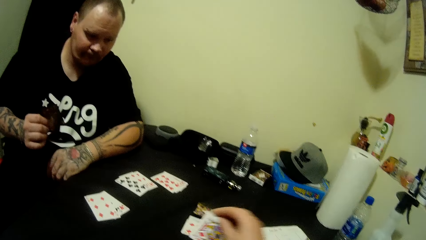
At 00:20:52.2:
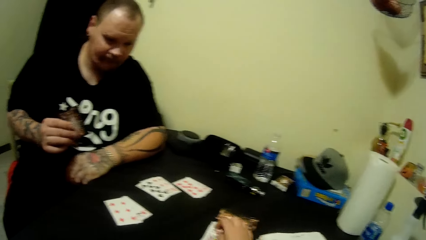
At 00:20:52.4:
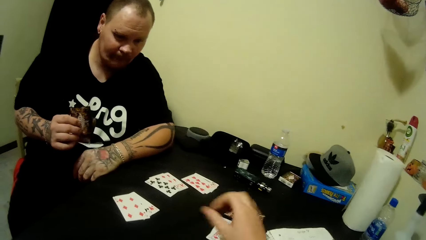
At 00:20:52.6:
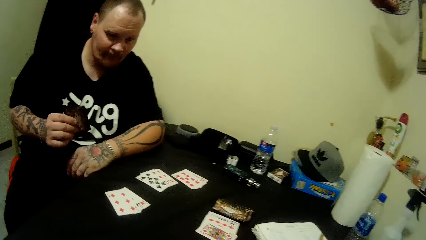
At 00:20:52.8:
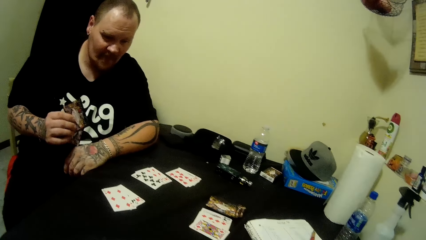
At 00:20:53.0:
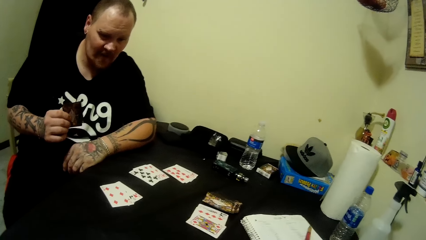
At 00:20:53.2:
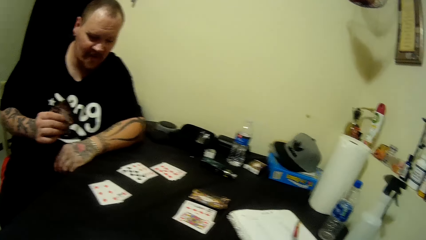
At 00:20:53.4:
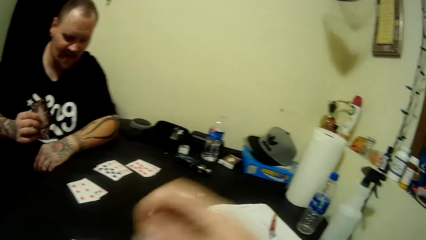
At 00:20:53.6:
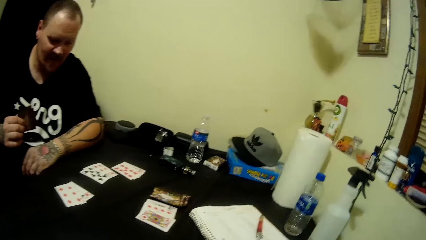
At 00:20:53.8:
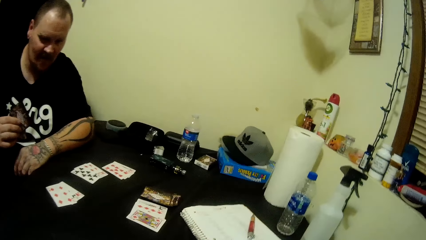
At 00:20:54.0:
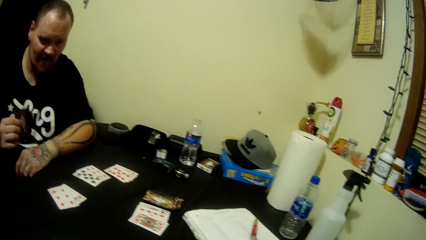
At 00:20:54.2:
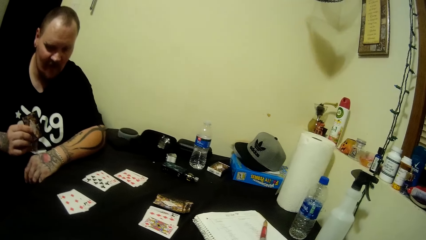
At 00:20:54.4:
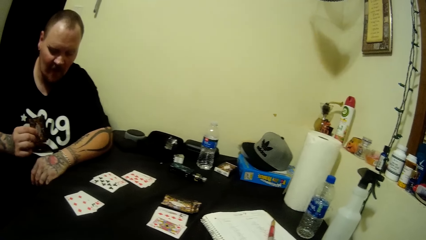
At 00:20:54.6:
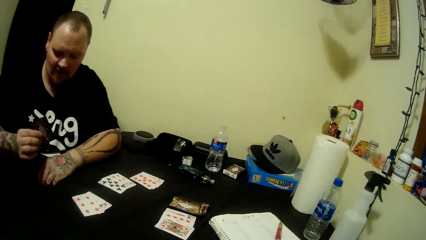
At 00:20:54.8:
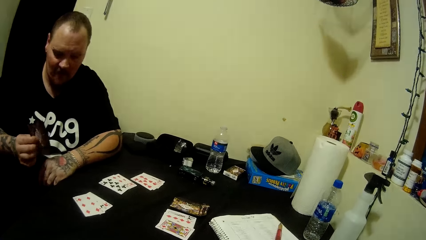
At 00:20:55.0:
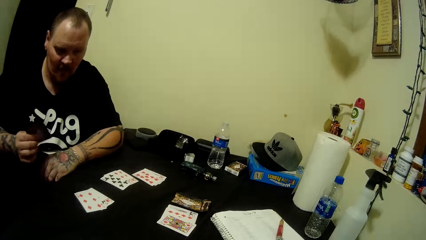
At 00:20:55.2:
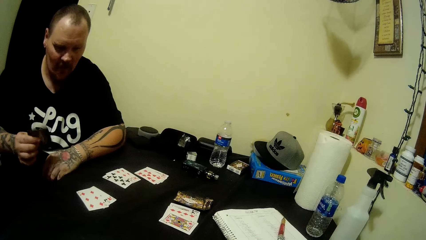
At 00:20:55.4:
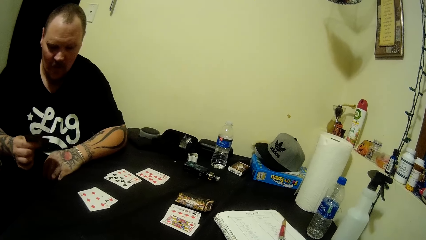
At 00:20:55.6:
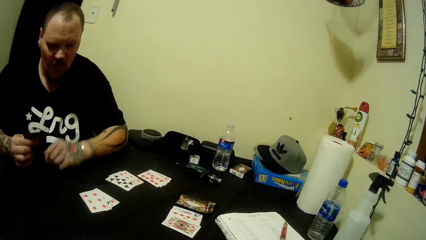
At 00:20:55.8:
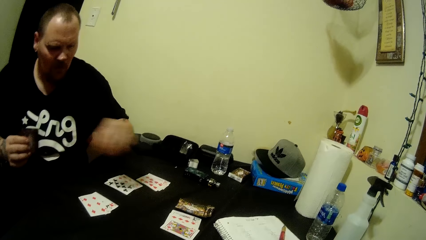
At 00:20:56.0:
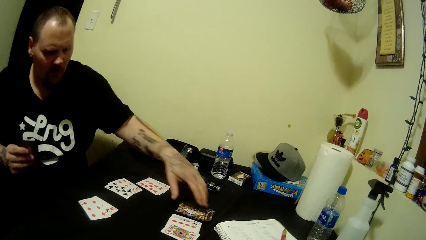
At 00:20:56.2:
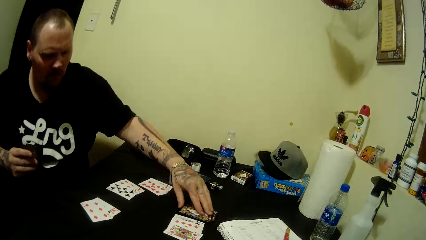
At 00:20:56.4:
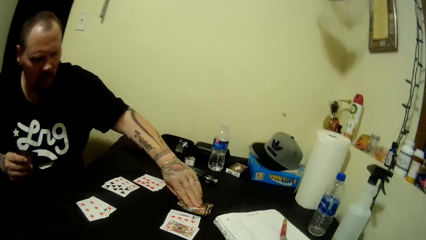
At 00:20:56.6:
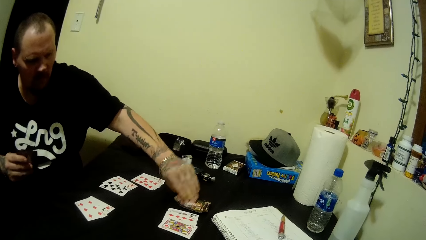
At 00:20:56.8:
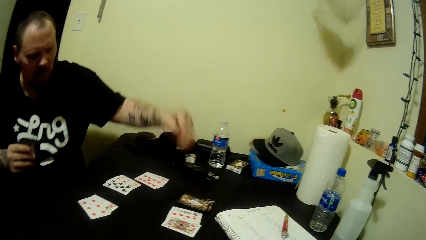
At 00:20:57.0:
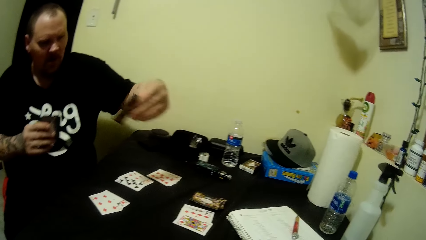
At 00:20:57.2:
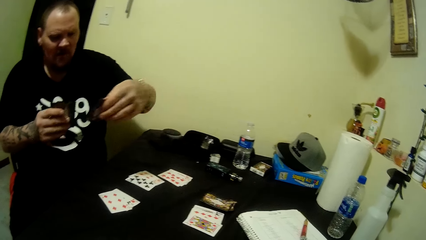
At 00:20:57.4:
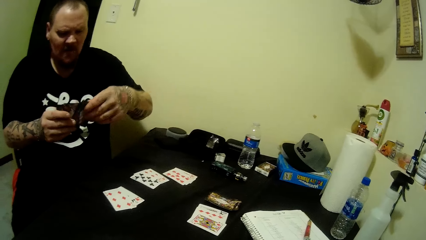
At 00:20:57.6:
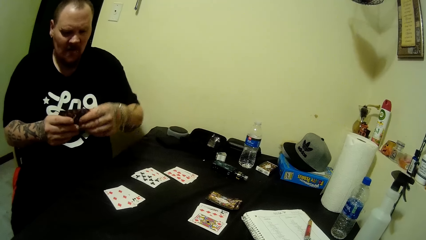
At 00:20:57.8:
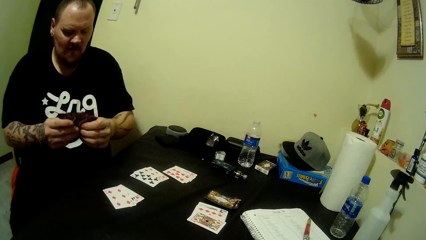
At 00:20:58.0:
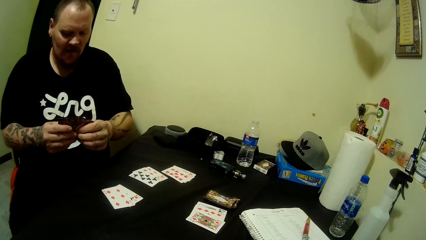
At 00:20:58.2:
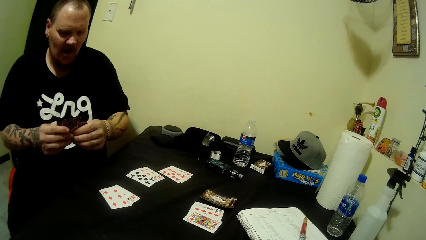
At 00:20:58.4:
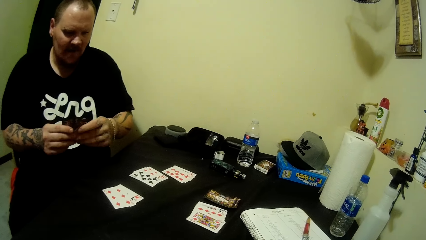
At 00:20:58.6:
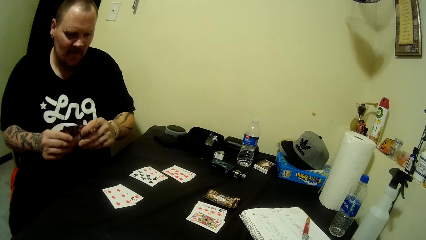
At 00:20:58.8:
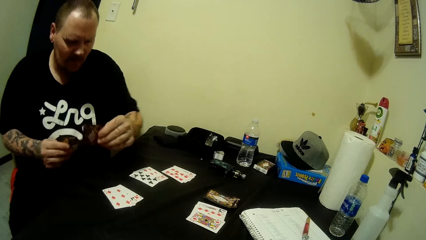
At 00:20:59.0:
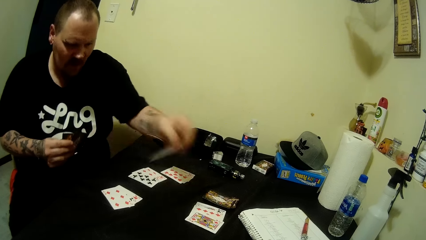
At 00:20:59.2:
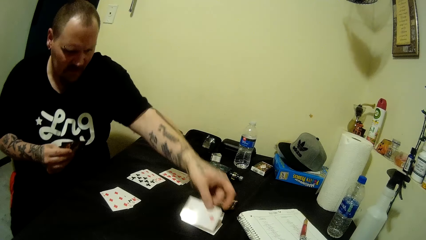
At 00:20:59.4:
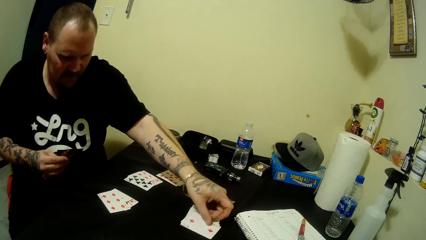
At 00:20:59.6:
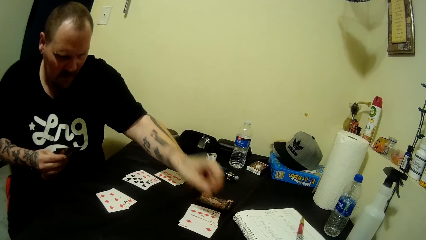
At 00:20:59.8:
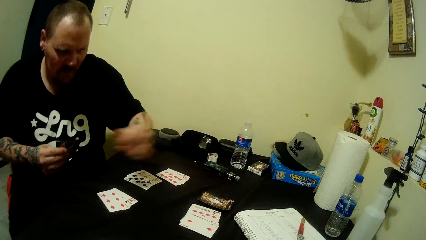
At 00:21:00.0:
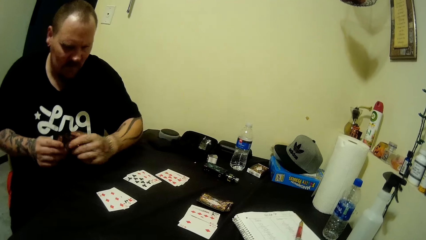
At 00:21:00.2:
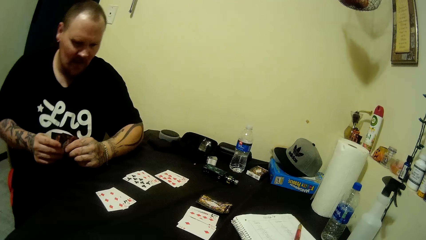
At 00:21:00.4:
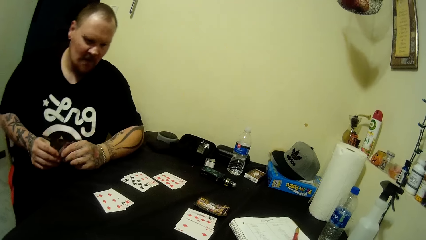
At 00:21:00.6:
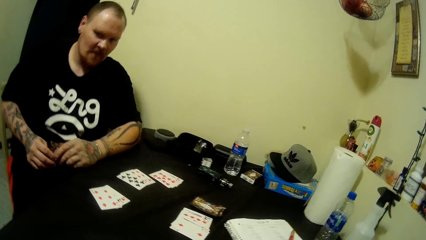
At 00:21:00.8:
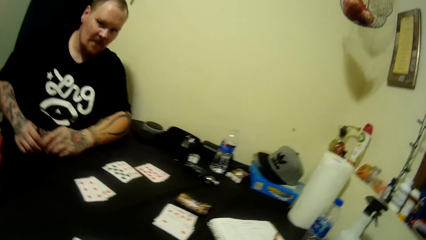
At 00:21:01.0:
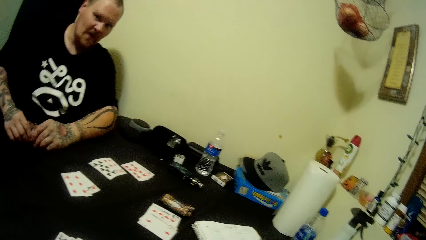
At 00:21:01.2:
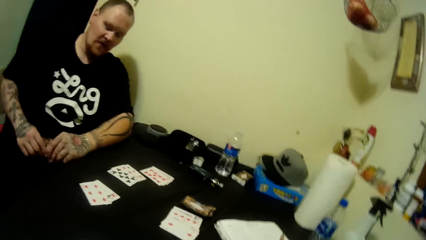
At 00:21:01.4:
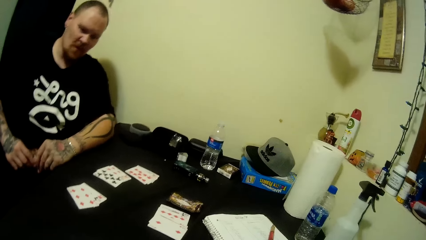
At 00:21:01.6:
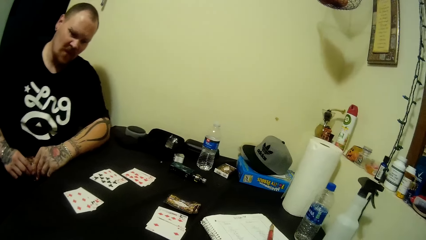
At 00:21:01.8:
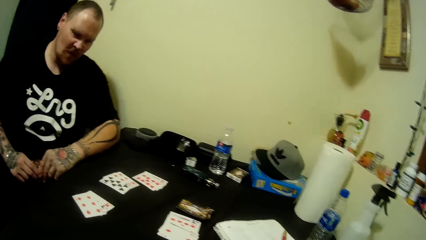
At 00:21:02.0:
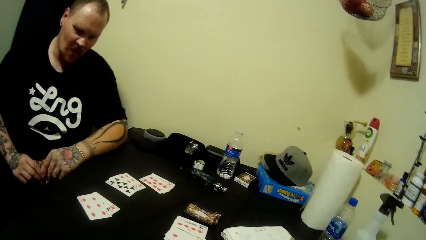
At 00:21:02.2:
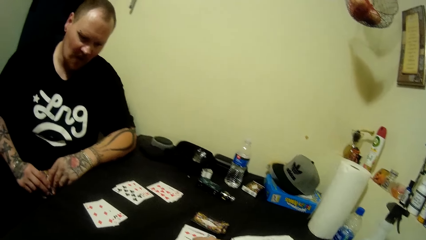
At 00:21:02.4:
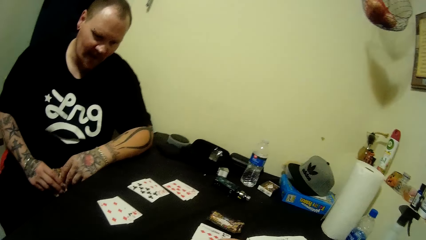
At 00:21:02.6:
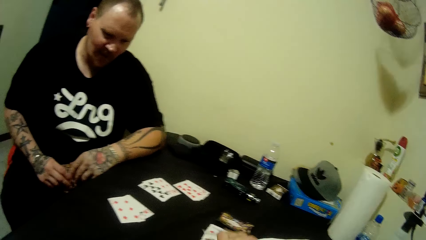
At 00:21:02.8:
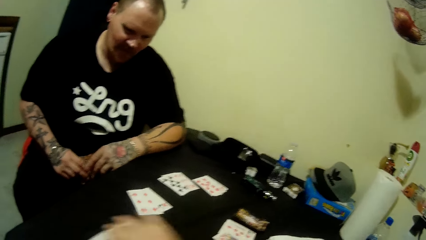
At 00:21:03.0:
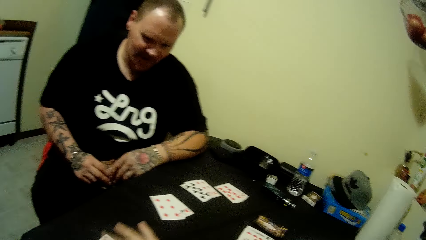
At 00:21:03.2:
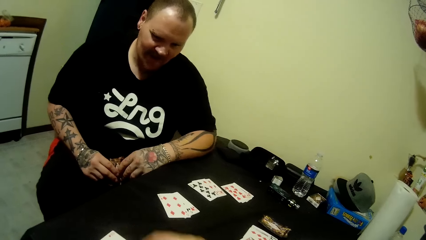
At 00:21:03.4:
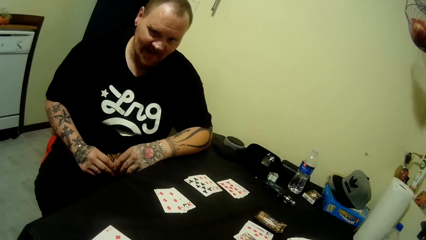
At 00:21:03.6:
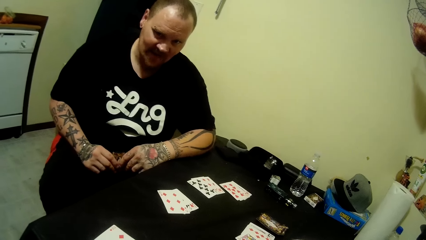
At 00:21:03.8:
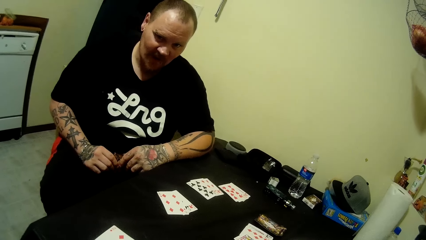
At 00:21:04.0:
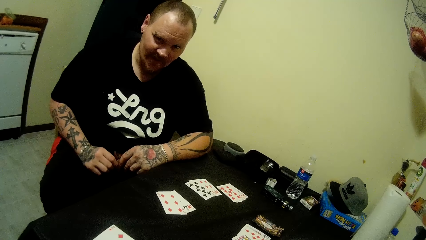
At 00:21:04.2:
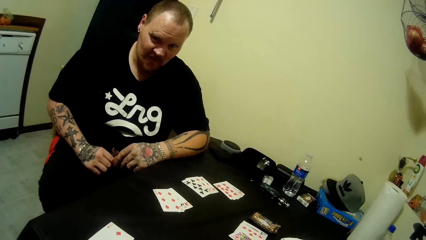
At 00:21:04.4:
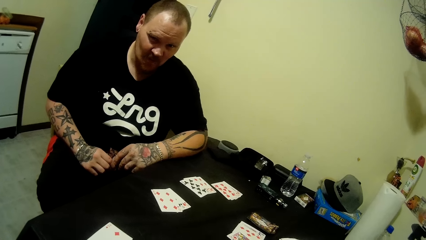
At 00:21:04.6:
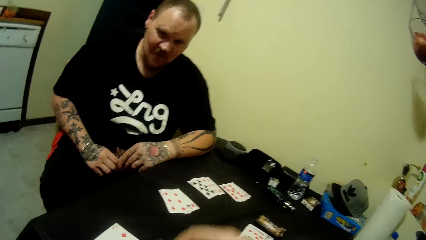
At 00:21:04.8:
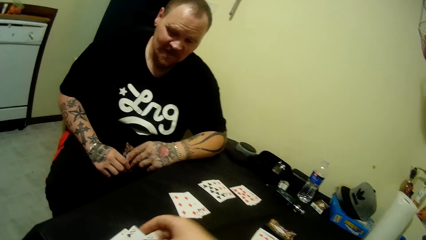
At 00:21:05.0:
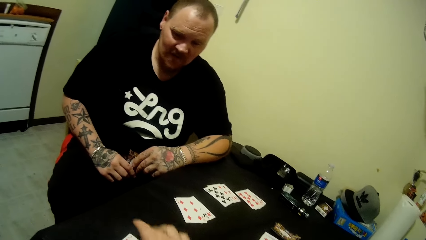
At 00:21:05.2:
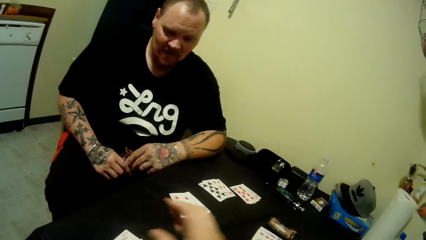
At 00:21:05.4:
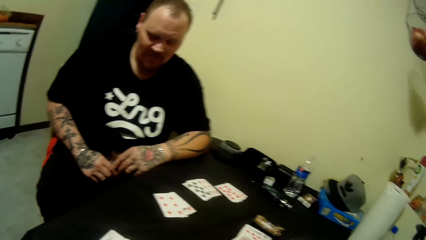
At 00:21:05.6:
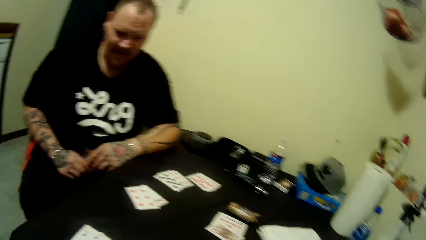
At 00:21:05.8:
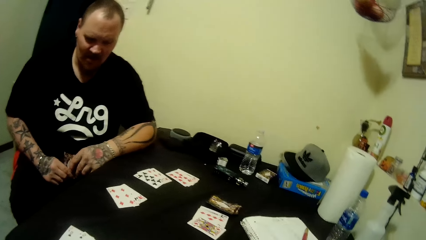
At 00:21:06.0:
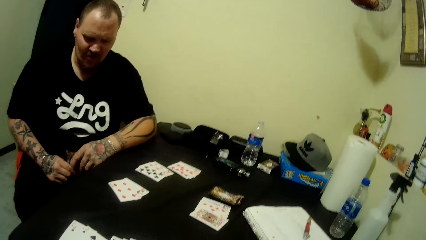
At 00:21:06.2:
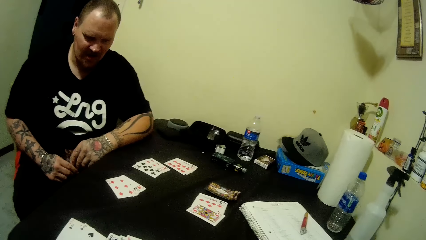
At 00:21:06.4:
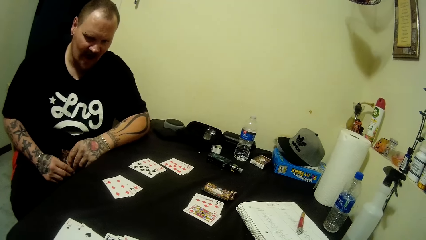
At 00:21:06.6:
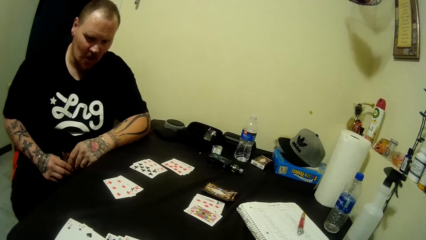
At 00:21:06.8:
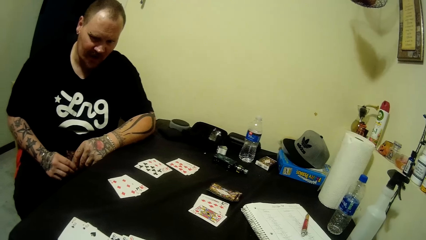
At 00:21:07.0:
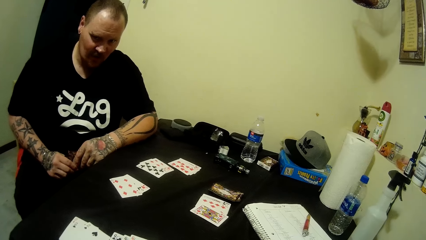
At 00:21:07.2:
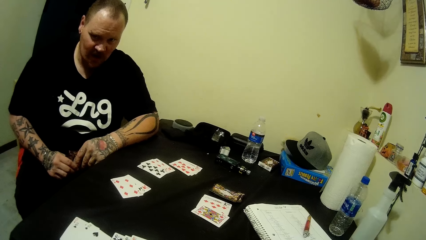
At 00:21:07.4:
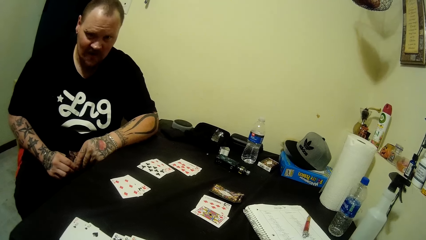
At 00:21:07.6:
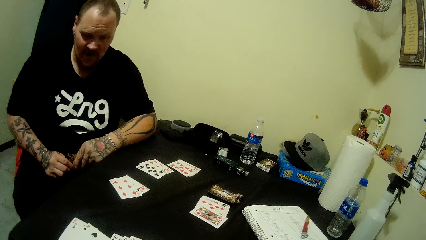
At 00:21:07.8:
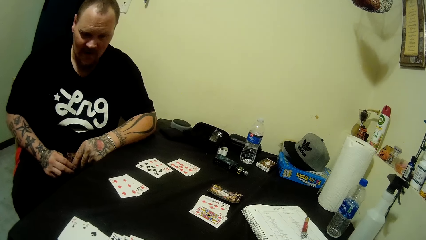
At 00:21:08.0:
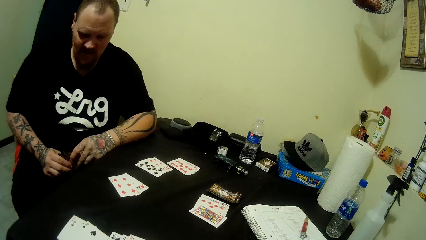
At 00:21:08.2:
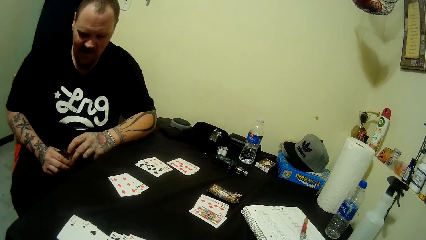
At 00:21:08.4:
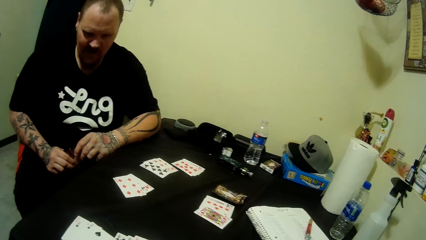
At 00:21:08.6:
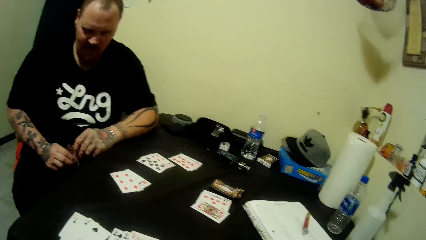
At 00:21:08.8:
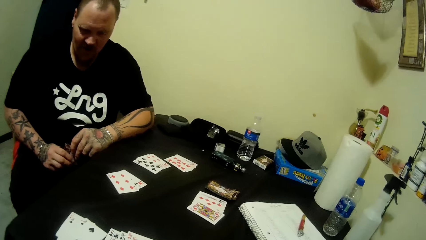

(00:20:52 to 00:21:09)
The camera wearer drops a playing card on the table. A man rubs cards against each other. The man picks cards from the table. The man holds the cards together. The man plays a card on the table. The man relaxes on the table. The man looks at the cards on the table. The camera wearer drops playing cards on the table. The man looks at the camera wearer. The camera wearer drops the cards on the table. The man looks at the camera wearer.
